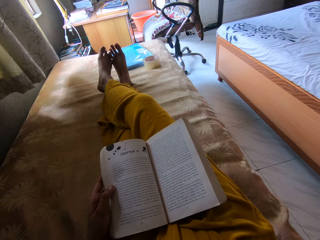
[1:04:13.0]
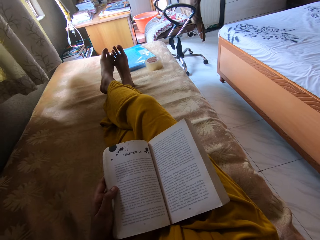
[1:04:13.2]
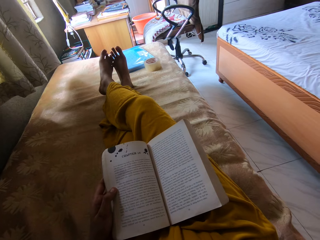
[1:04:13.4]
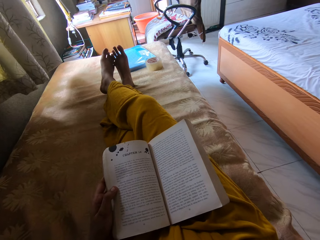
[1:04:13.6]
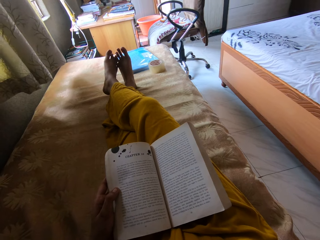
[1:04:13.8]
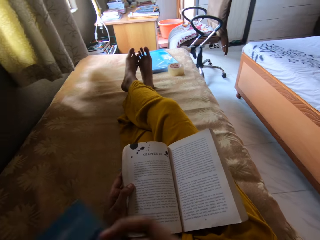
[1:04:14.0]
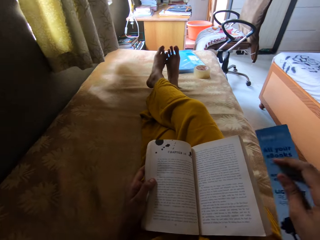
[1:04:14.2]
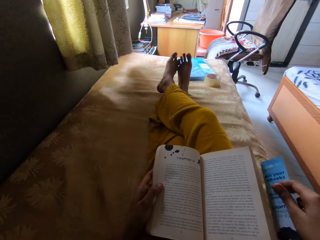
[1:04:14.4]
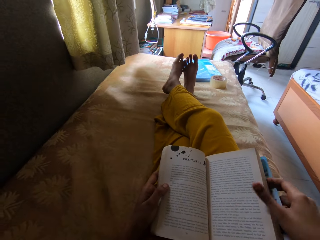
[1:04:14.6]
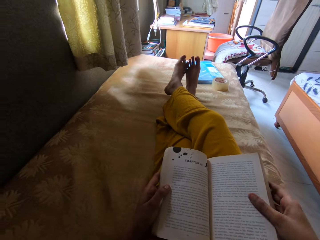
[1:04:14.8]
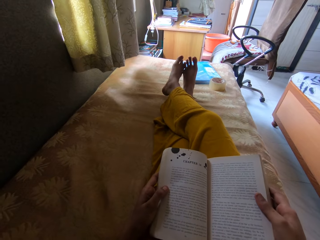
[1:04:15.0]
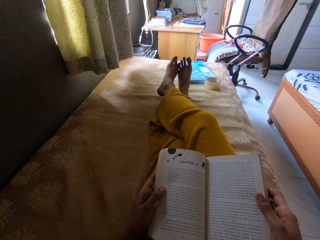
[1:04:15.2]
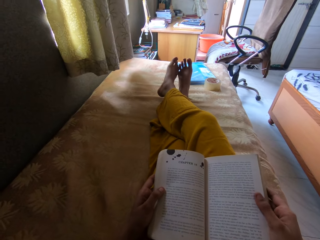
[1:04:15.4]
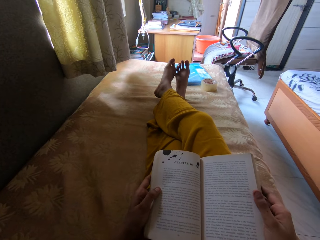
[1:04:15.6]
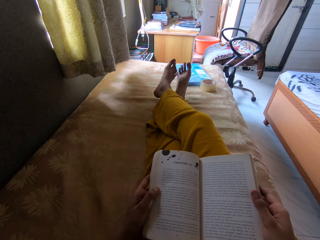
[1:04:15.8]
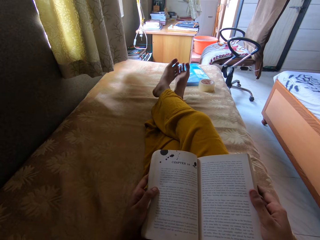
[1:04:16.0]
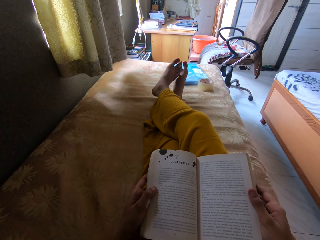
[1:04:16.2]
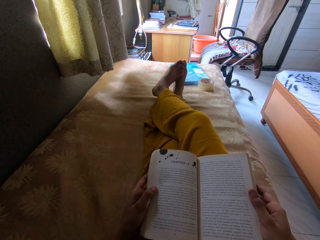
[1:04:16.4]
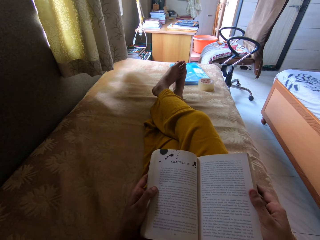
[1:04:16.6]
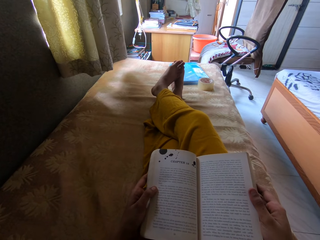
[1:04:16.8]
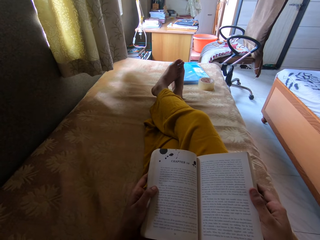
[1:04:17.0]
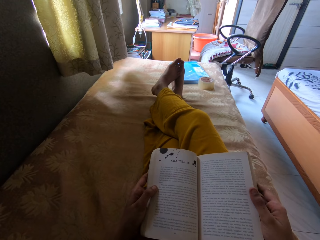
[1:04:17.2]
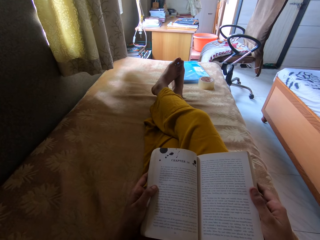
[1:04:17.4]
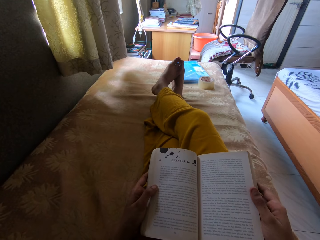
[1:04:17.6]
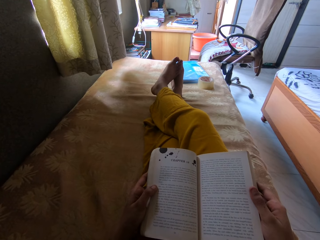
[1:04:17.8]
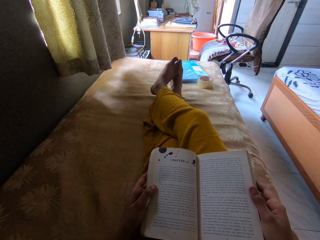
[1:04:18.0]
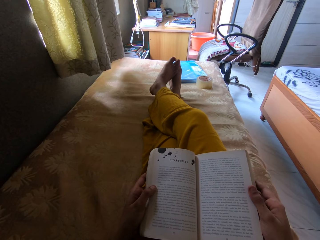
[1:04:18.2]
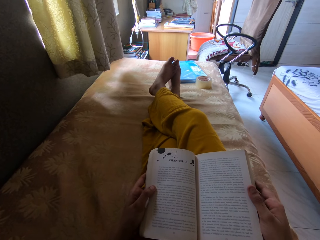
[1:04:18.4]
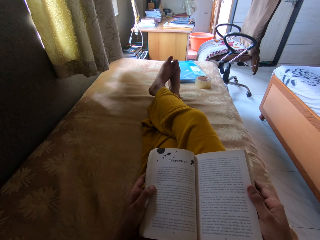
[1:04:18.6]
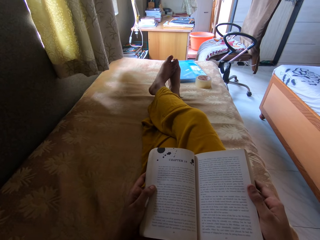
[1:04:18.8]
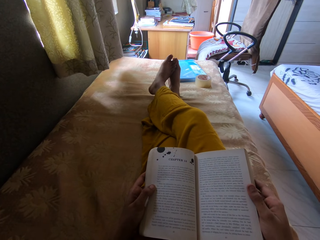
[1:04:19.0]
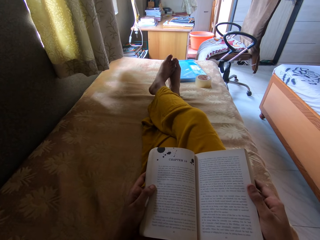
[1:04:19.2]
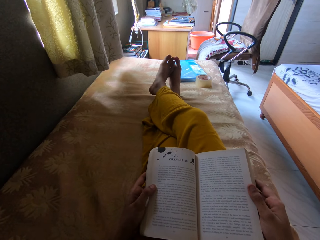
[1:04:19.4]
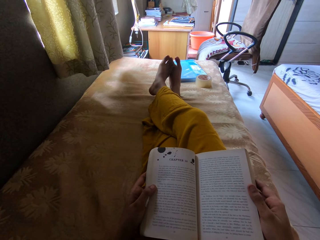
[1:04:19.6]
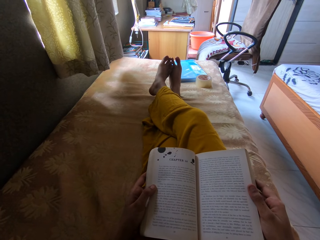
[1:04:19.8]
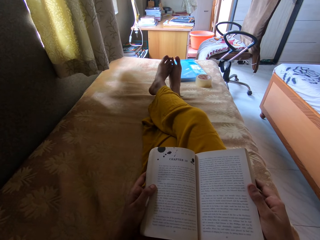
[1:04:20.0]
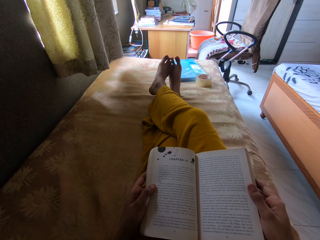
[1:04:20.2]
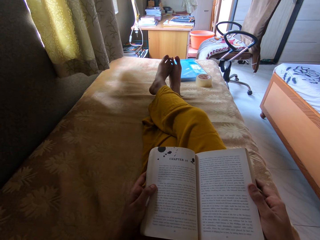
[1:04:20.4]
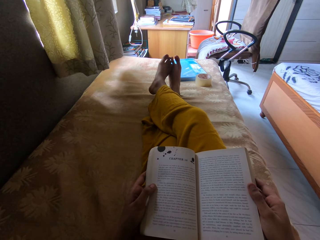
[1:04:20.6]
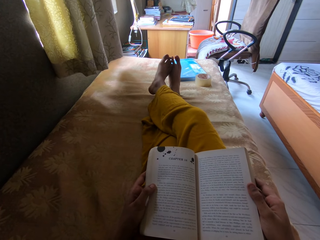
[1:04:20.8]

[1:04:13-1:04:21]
The camera wearer places the brochure under the book. They stare at the book.

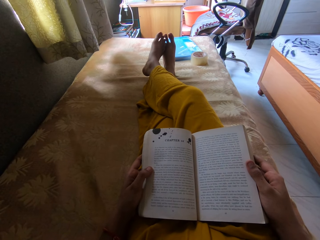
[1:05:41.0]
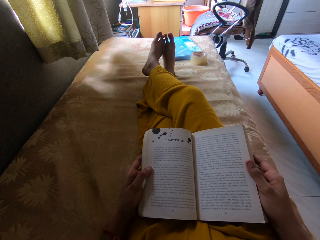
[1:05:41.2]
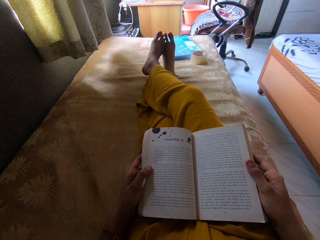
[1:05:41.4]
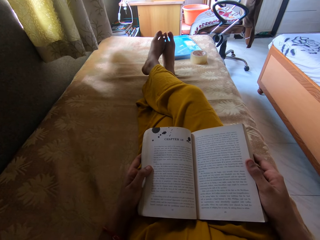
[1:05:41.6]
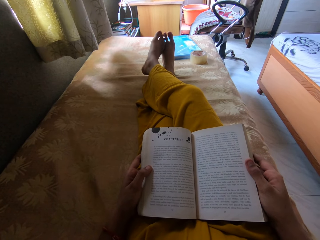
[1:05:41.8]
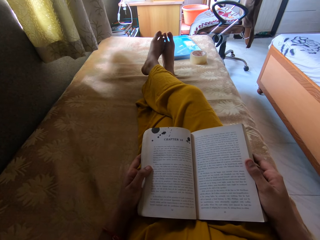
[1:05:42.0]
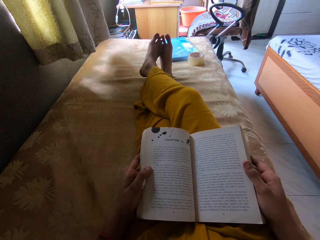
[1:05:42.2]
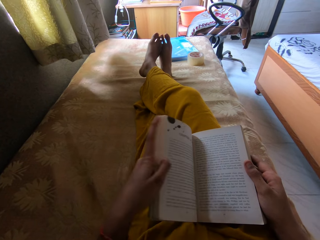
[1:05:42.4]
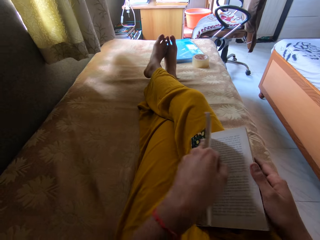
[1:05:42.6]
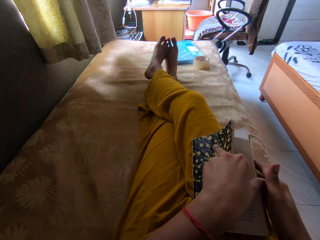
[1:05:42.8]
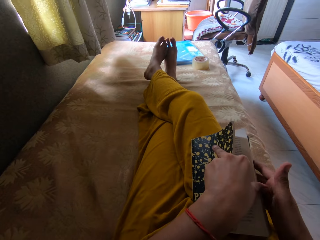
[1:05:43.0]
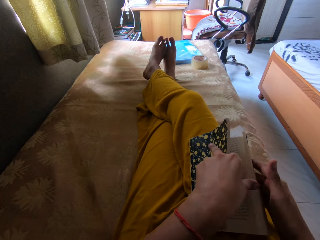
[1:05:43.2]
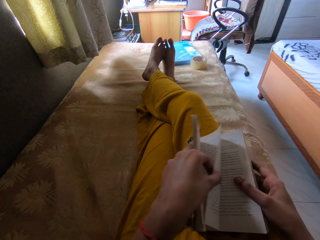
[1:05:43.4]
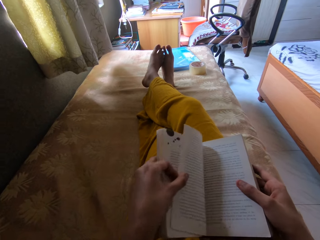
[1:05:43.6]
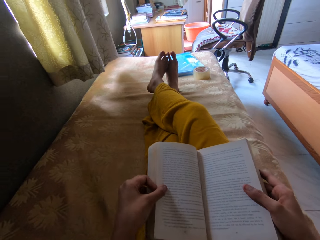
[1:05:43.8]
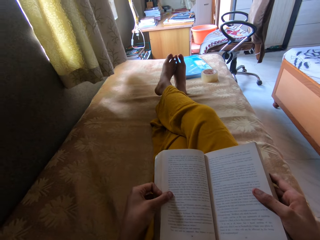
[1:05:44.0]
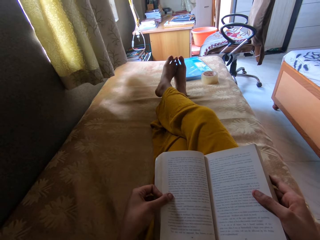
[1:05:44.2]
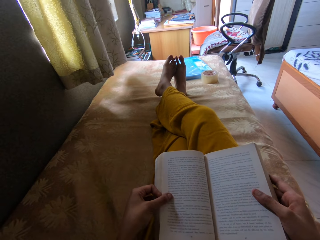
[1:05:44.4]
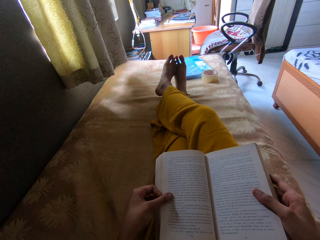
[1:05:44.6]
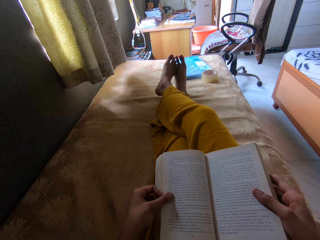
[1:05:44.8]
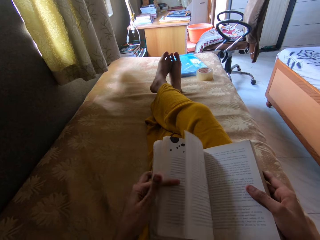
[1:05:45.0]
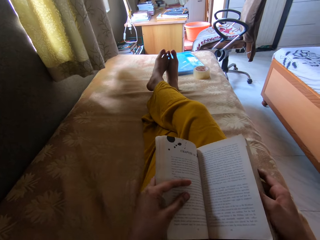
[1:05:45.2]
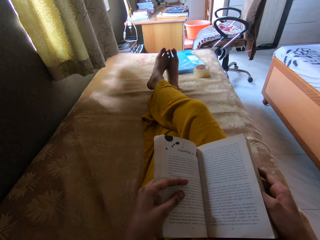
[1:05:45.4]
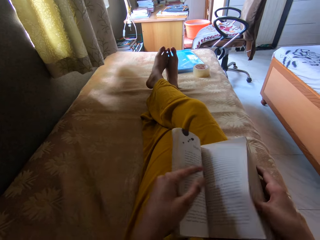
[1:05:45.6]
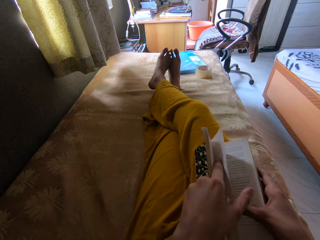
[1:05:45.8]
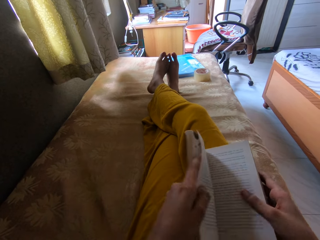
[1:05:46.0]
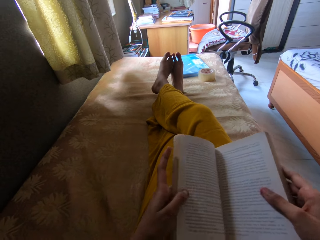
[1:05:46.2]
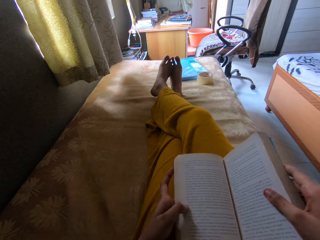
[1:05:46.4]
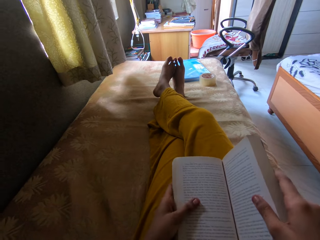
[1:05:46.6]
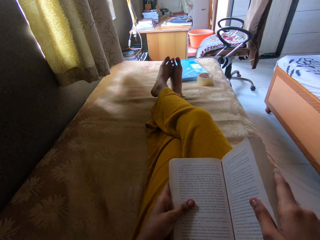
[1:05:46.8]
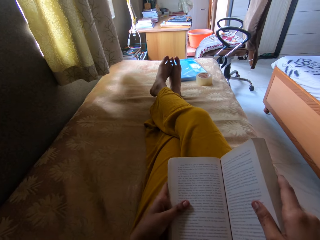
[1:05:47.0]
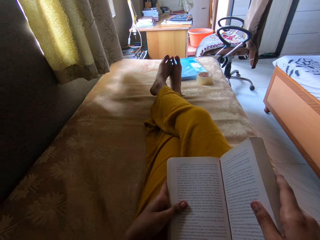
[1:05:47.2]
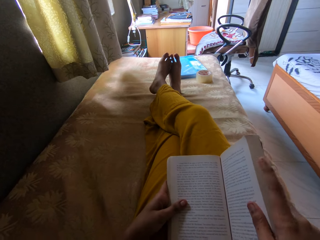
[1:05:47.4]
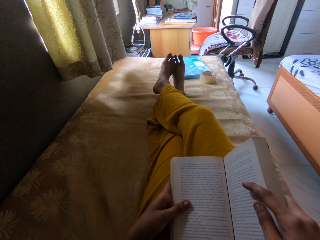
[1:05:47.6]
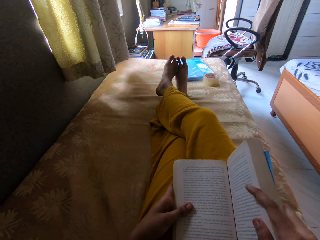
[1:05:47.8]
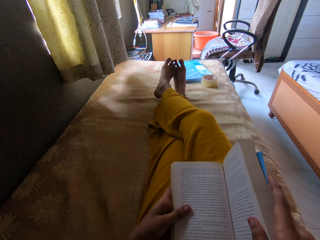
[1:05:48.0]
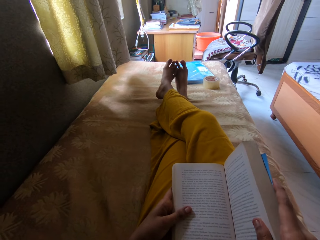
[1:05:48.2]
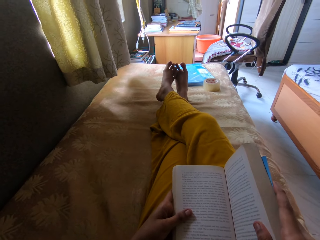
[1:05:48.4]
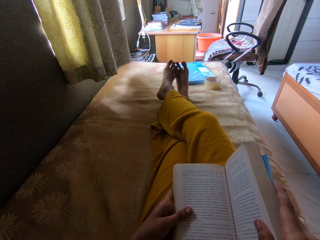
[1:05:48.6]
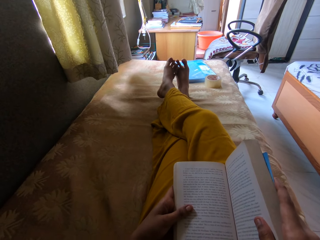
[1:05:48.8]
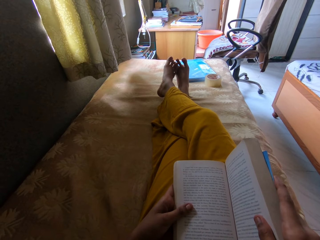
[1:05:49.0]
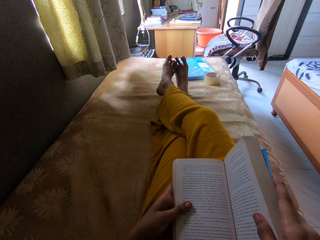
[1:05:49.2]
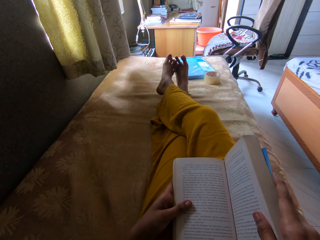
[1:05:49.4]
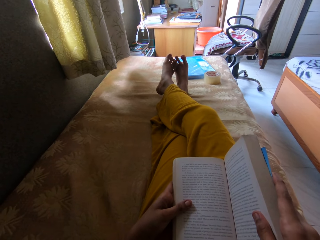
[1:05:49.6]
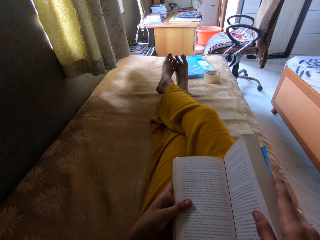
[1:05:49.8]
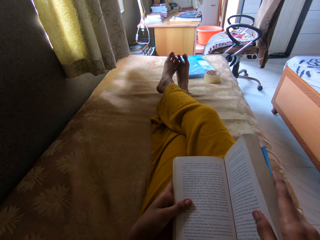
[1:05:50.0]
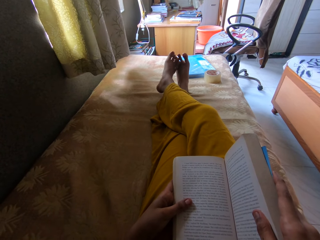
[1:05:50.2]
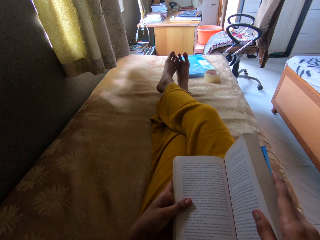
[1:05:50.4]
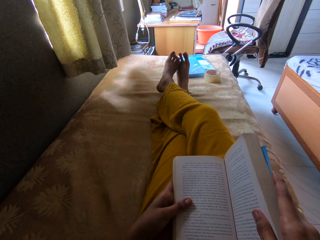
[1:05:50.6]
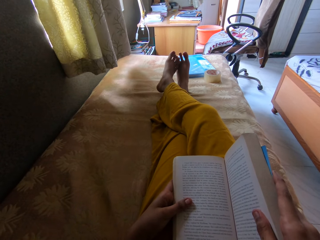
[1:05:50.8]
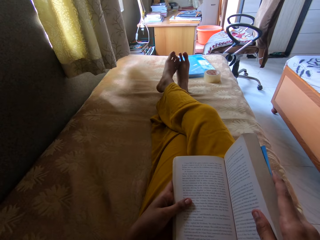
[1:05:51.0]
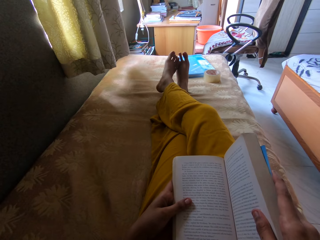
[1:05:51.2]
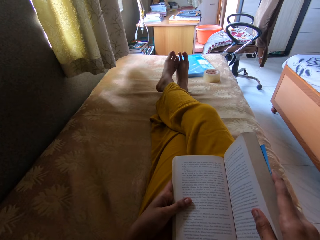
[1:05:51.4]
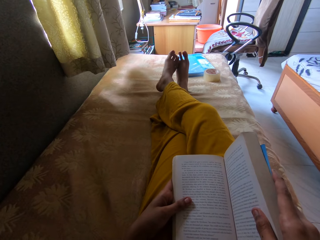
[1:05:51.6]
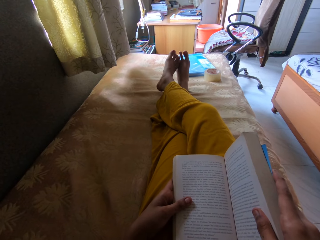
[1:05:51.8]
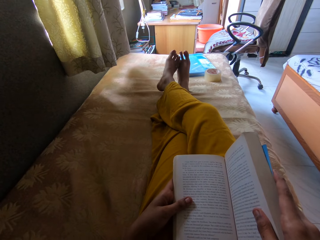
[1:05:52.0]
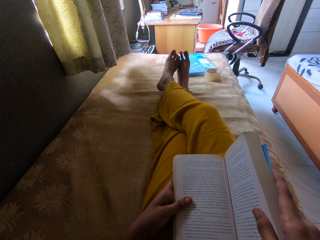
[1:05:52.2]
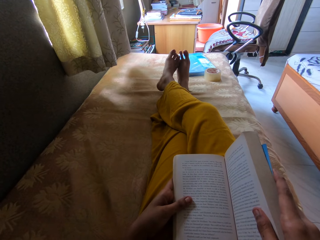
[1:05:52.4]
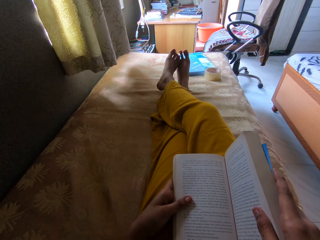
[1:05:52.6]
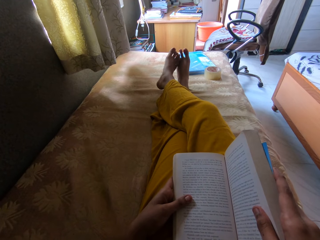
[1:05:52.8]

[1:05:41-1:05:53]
The camera wearer turns the page of the book. They open the book. They stare at the book. They open the book. They continue to read the novel.

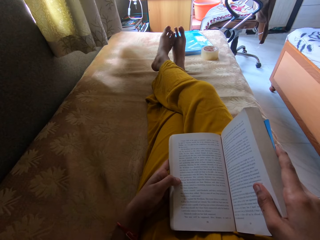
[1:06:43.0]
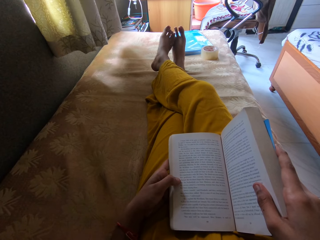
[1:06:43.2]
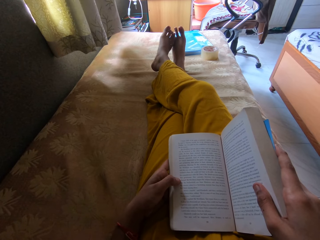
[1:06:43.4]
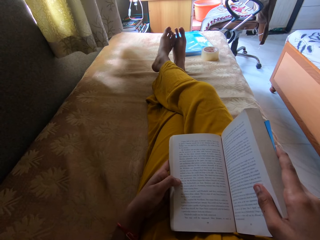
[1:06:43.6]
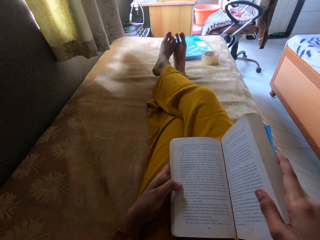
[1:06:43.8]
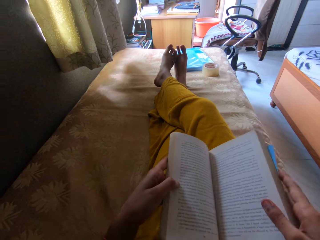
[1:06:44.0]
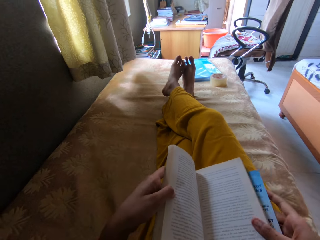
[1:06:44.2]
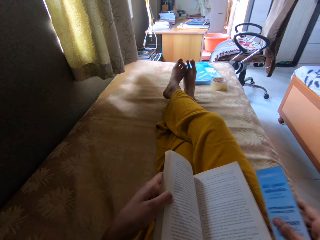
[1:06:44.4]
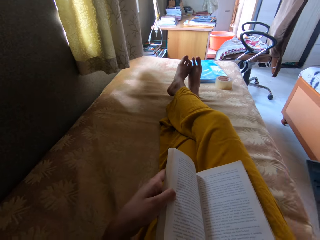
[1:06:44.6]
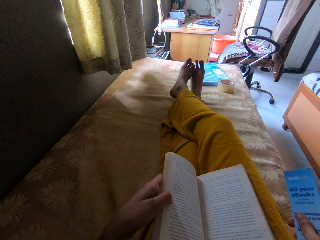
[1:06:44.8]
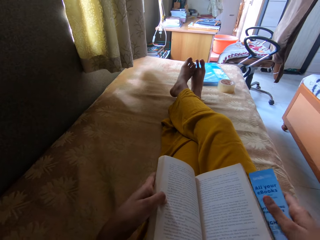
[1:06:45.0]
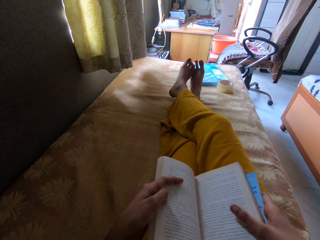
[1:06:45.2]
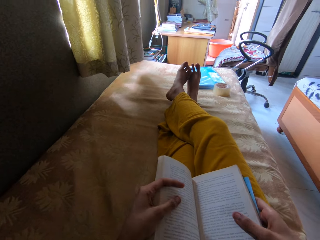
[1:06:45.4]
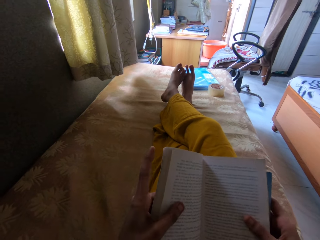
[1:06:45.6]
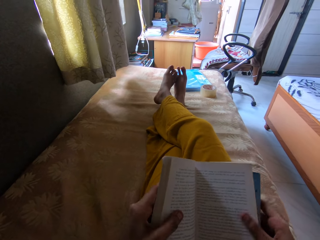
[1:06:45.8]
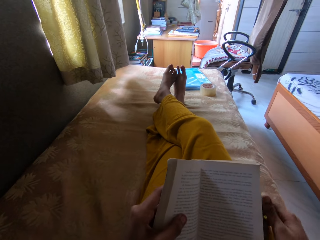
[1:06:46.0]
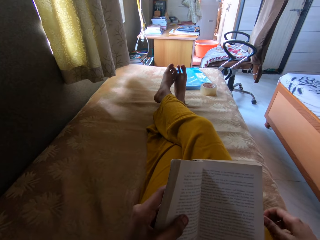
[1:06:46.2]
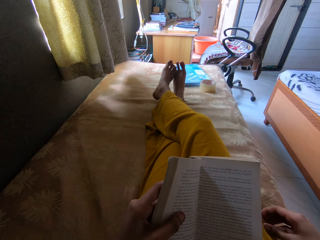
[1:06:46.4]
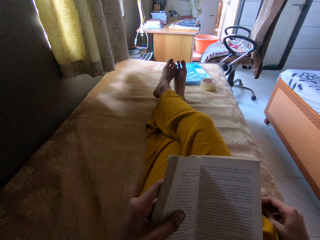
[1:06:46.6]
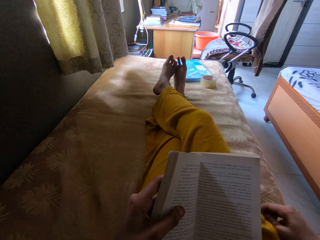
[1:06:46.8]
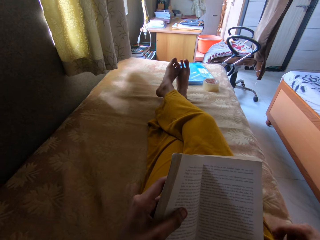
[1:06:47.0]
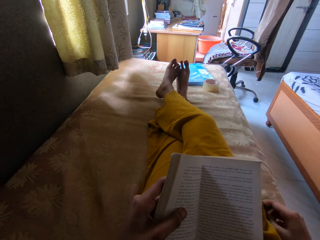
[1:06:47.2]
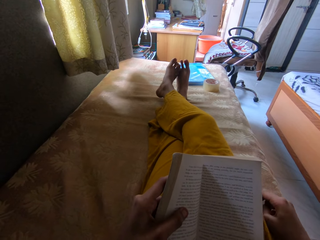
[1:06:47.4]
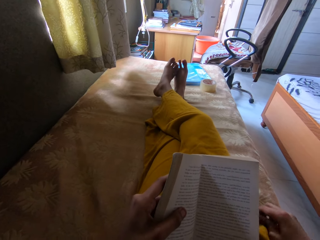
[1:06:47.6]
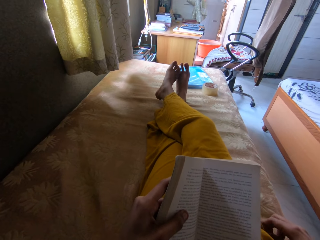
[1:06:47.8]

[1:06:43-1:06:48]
The camera wearer picks up the brochure. They place the brochure under the book.
